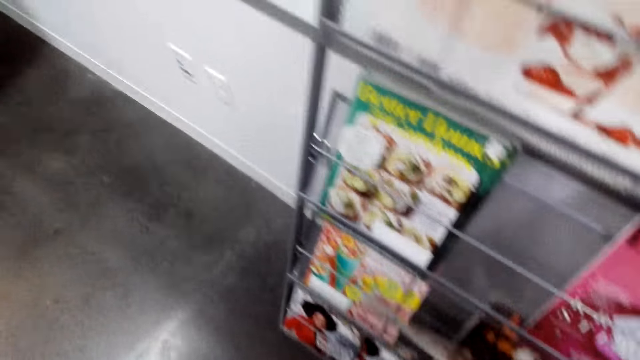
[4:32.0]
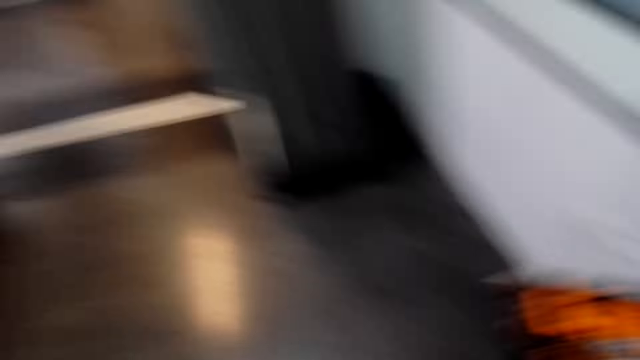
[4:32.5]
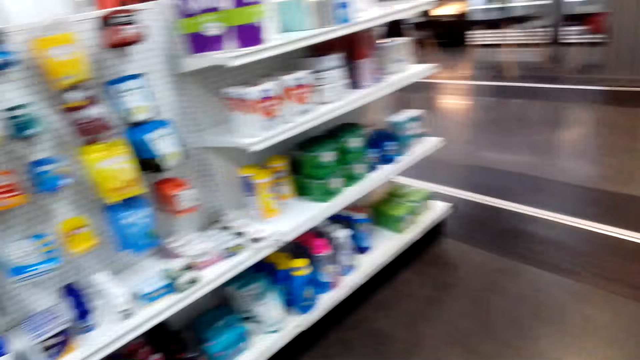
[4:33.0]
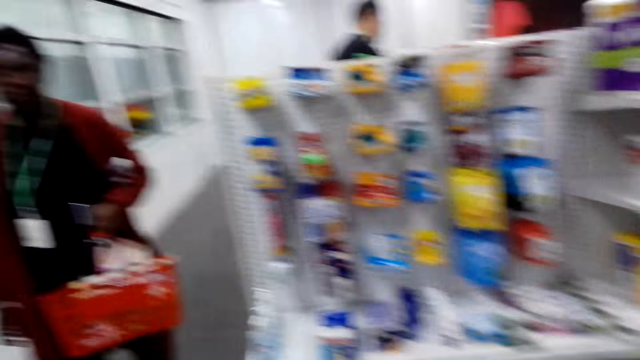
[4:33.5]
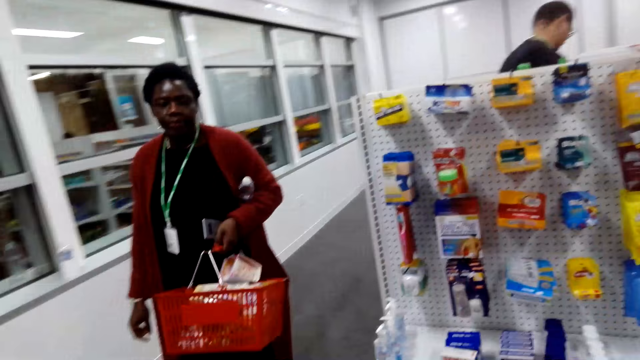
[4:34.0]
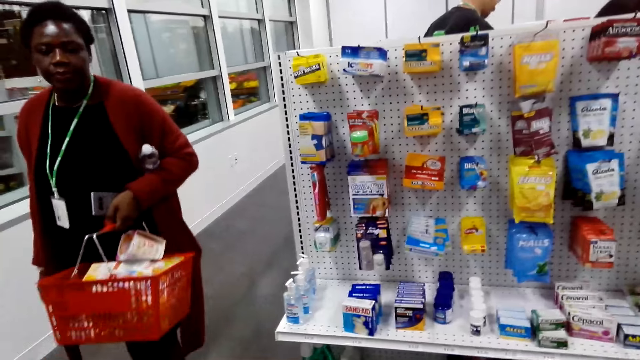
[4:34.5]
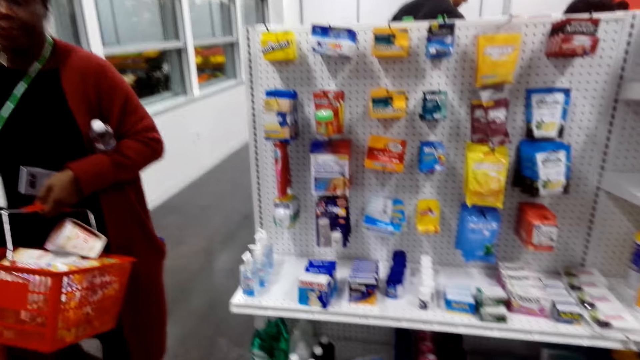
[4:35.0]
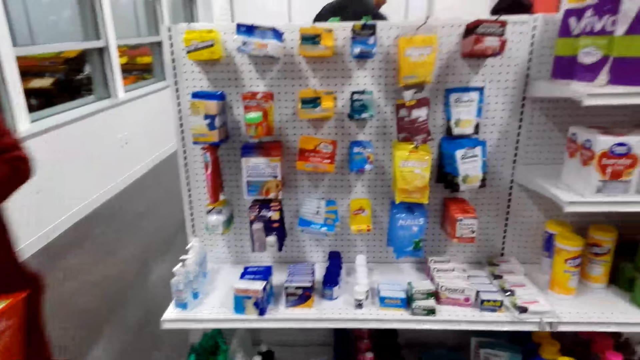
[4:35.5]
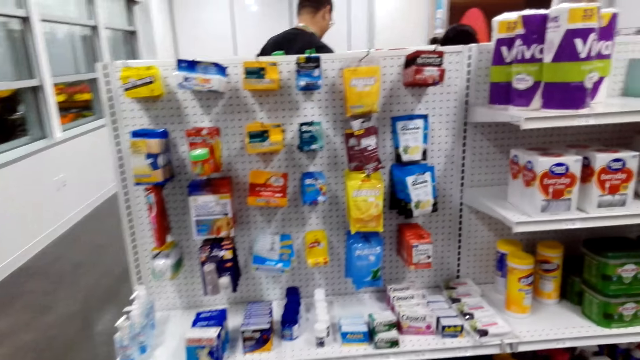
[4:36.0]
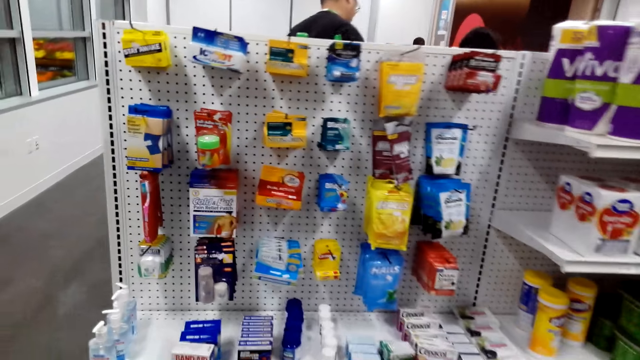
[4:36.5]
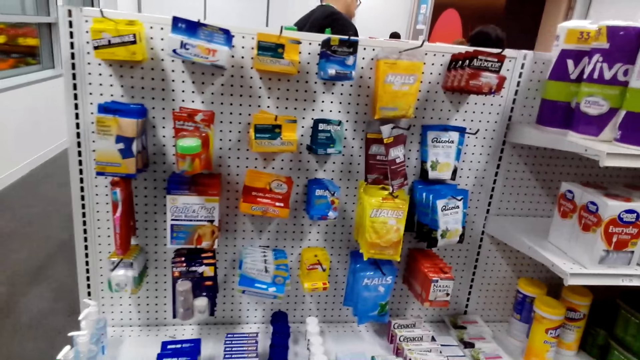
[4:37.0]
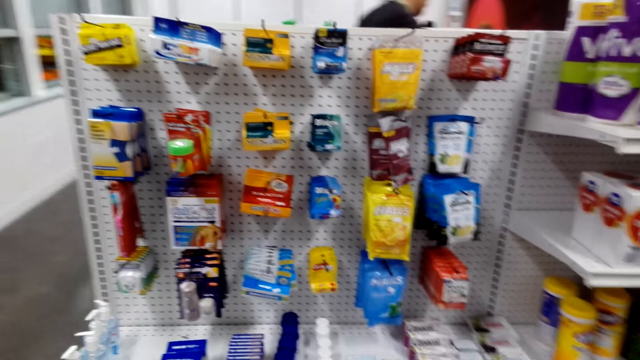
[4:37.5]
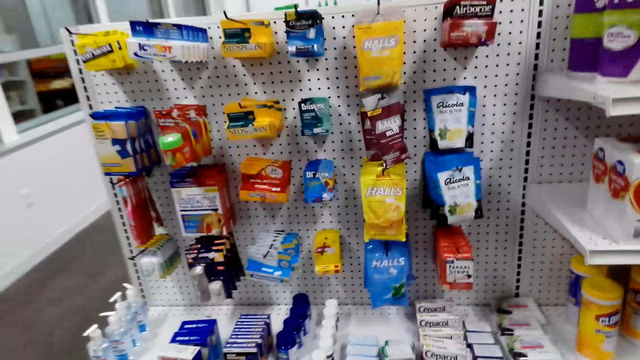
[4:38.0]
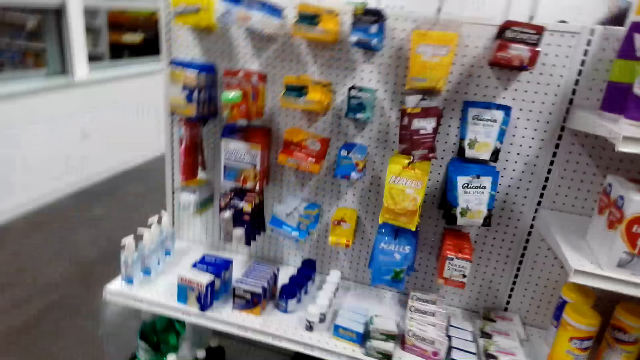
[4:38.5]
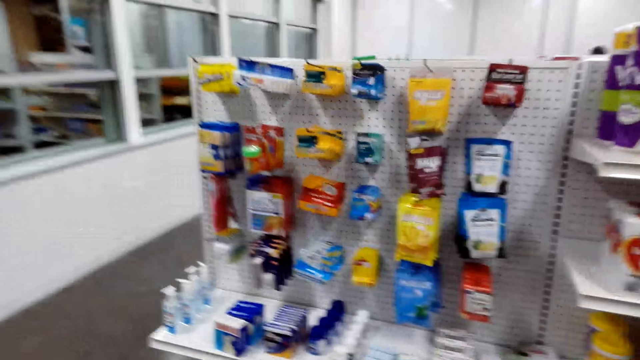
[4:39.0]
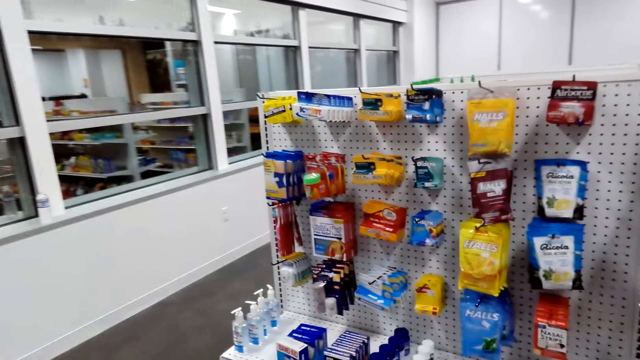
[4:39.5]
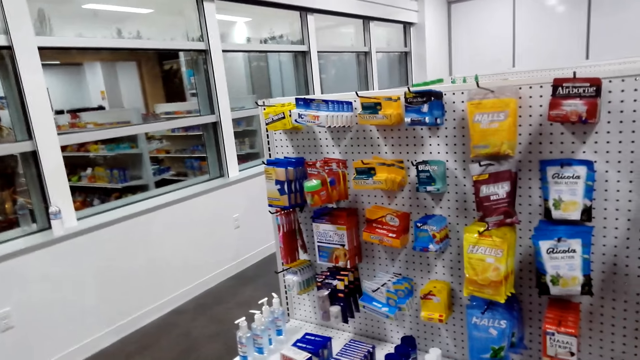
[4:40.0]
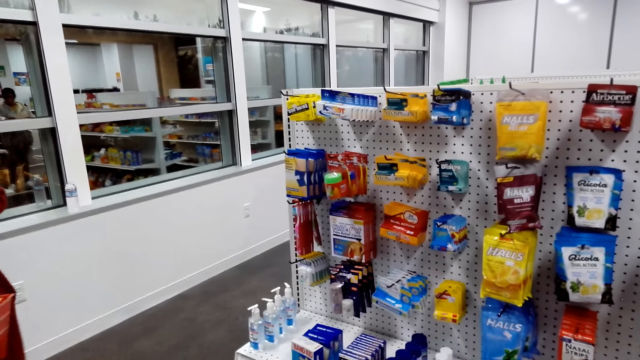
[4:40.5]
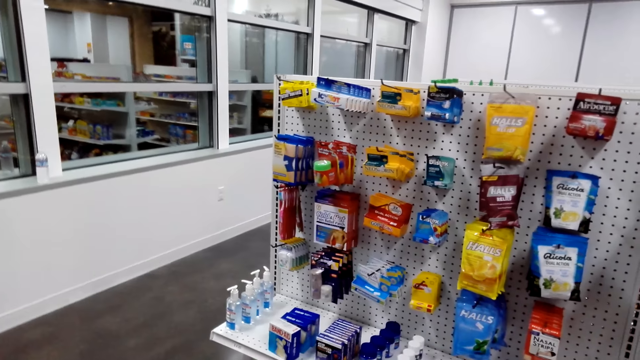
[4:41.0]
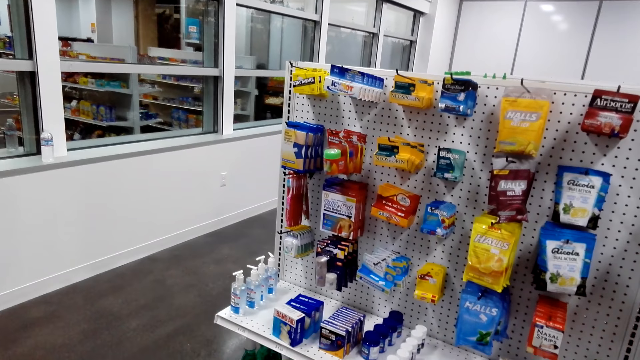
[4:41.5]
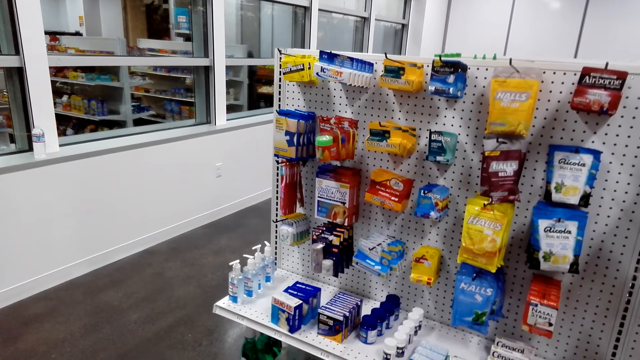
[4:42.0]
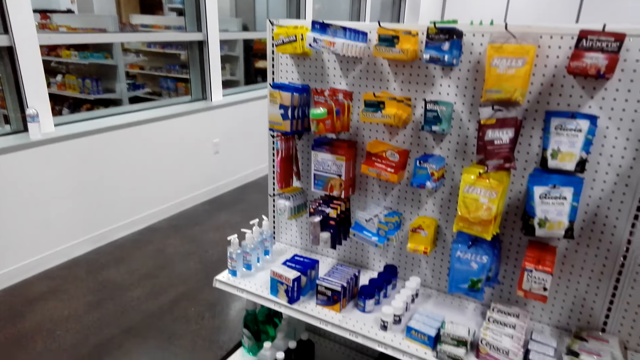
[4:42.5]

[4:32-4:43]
The camera wearer picks a magazine on the magazine shelf. They turn around. They view hanged items in the supermarket.

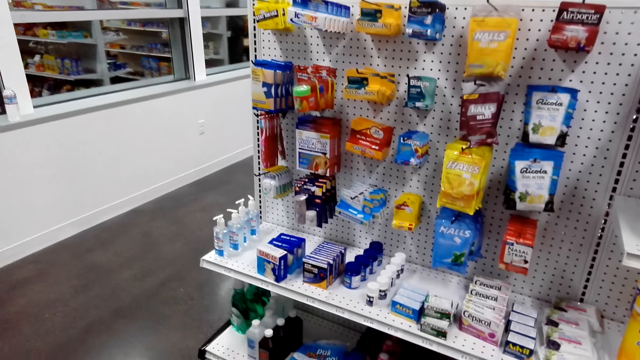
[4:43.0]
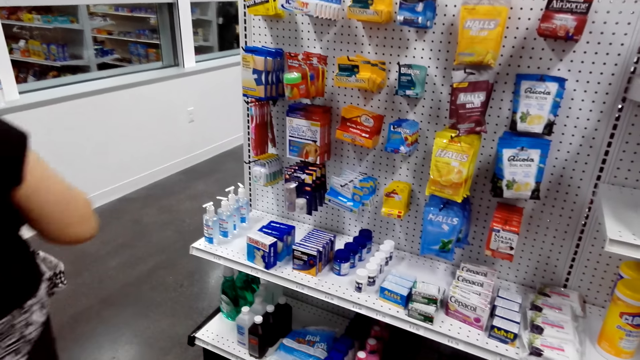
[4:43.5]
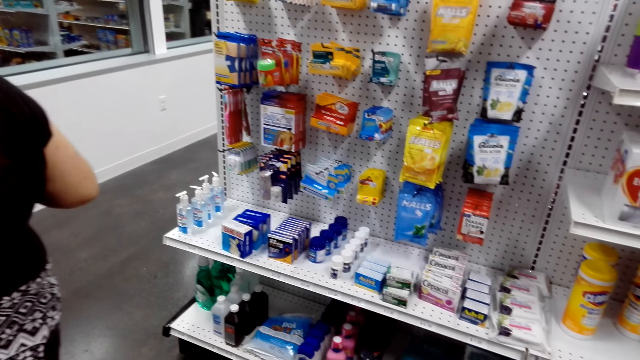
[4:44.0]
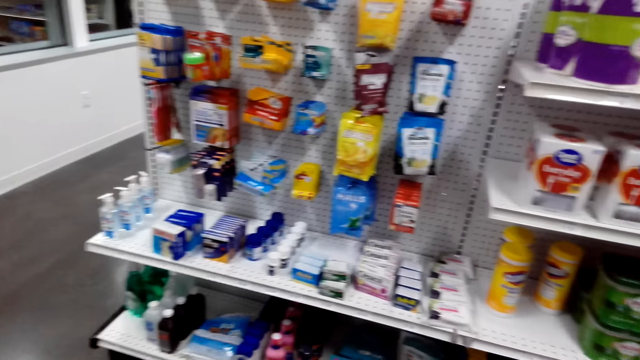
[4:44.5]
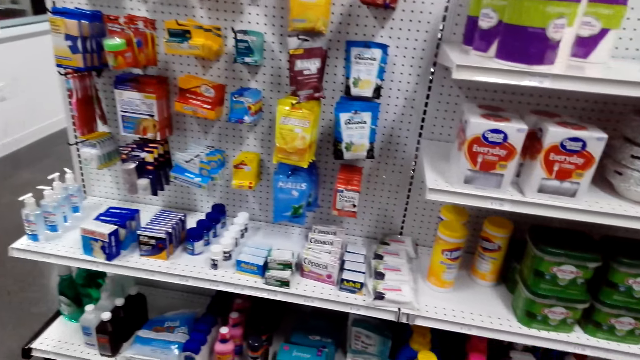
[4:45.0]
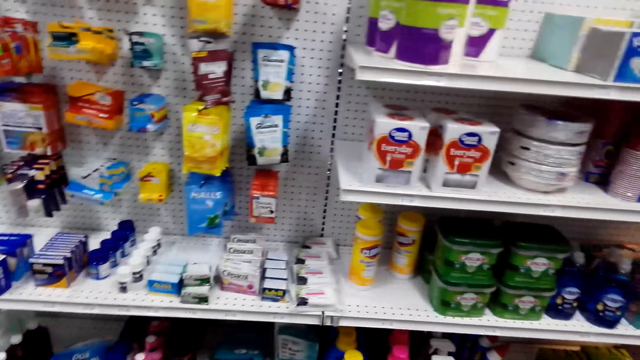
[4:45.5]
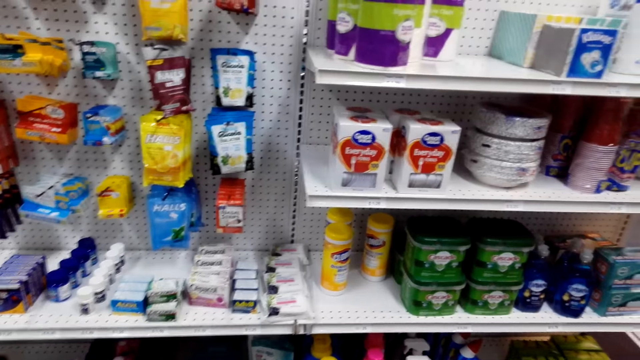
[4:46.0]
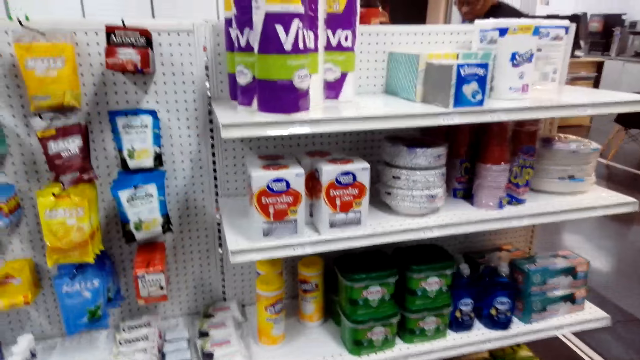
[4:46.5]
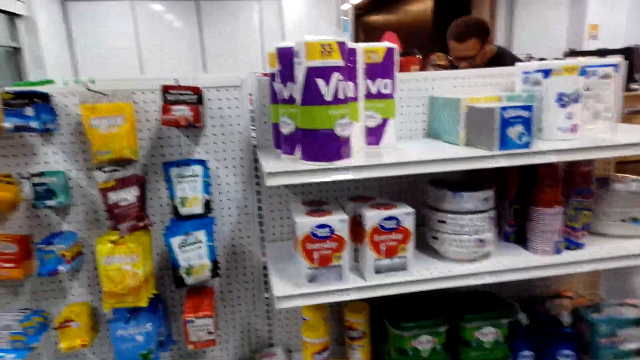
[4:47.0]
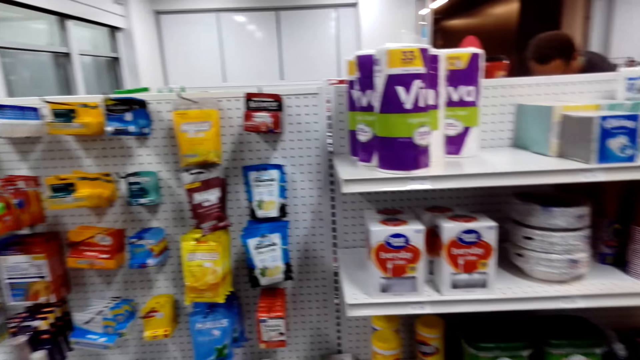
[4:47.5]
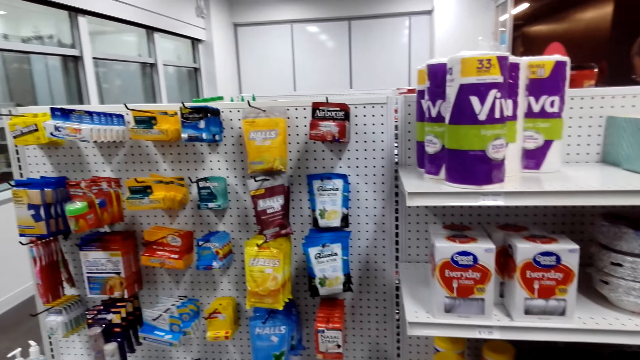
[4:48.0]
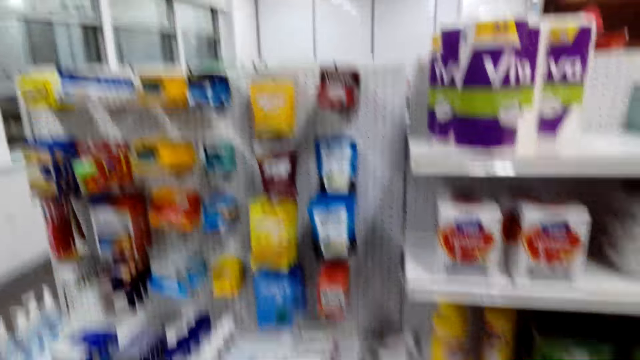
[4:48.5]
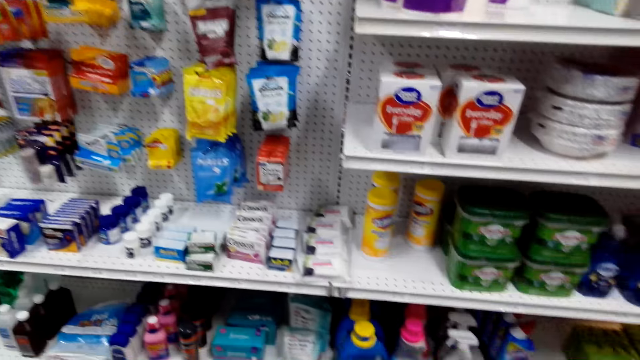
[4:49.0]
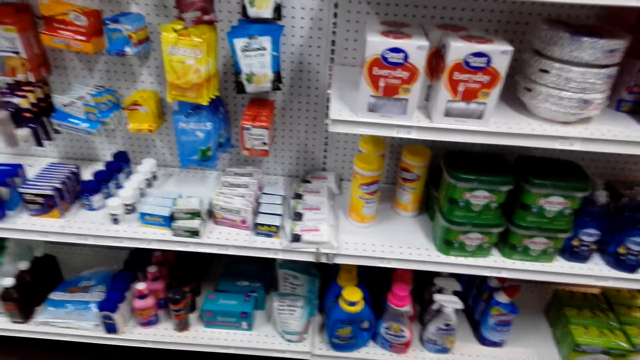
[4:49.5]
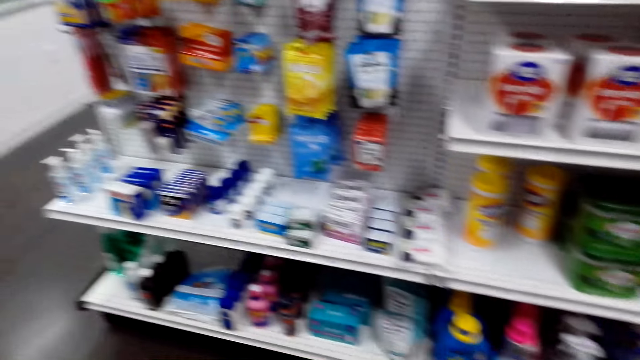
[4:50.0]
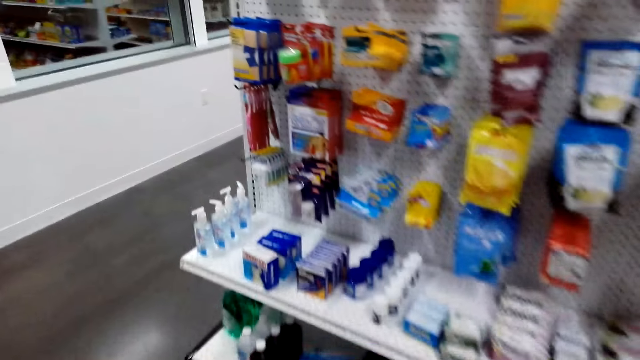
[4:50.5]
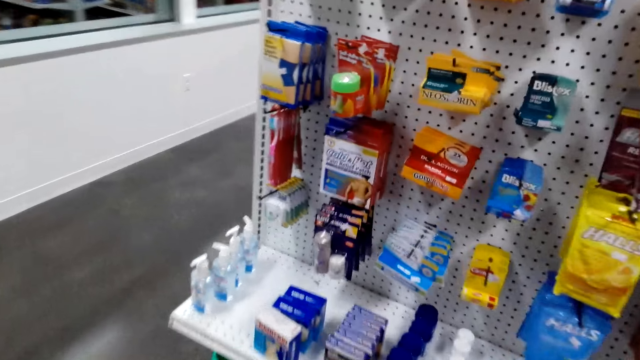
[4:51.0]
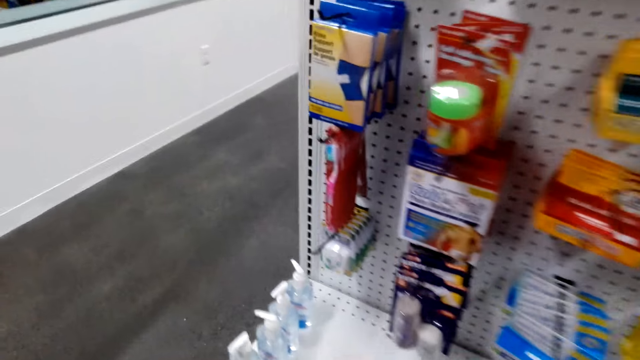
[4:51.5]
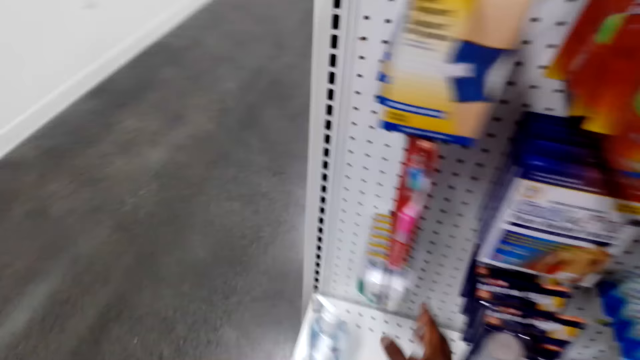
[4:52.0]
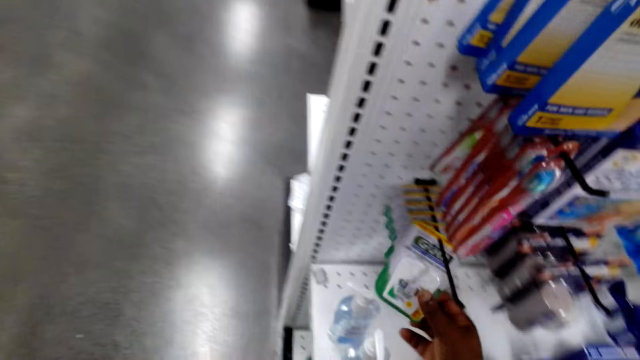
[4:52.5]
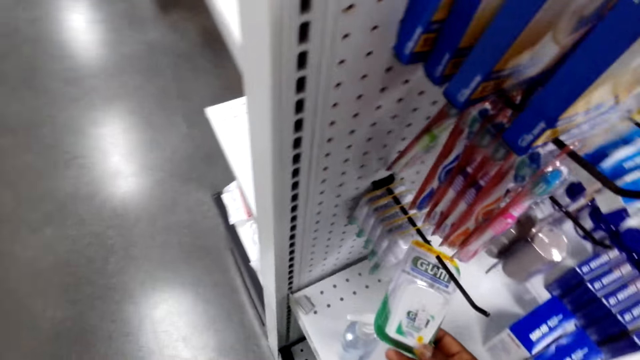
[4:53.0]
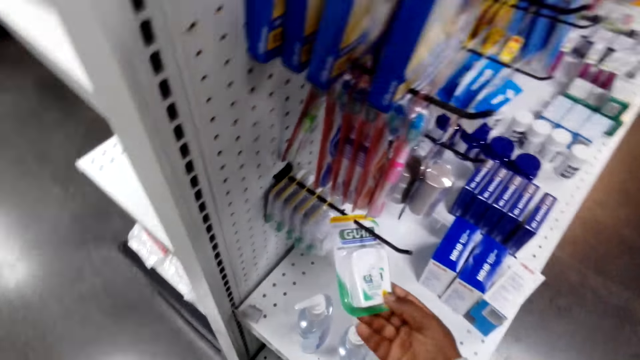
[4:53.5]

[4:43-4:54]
The camera wearer holds a hanged object. They pick G.U.M.
